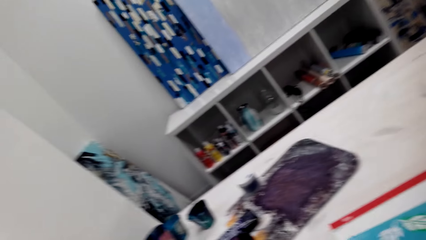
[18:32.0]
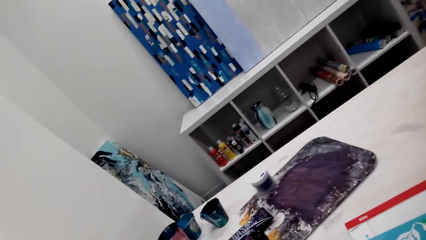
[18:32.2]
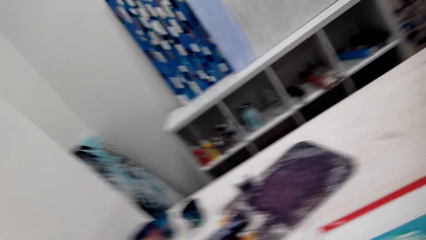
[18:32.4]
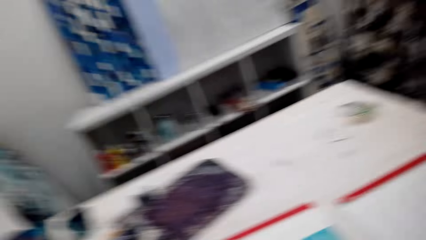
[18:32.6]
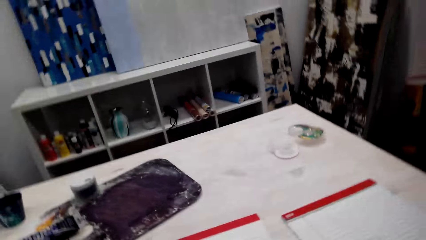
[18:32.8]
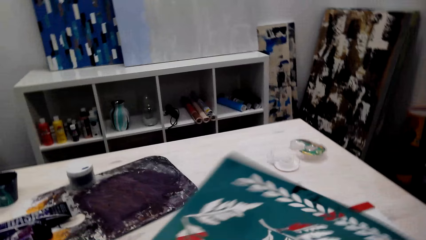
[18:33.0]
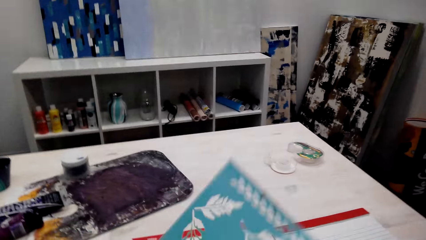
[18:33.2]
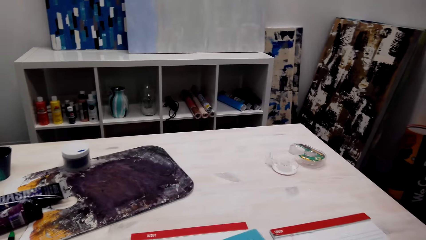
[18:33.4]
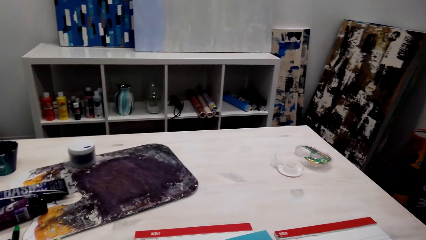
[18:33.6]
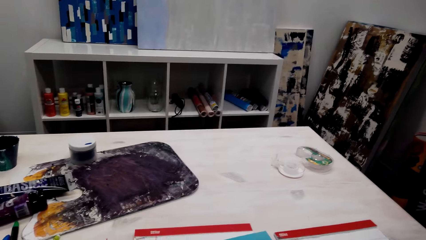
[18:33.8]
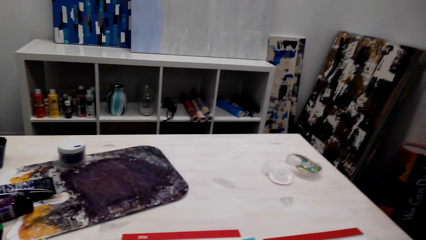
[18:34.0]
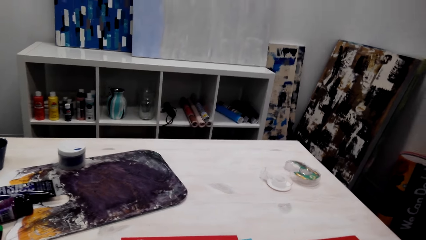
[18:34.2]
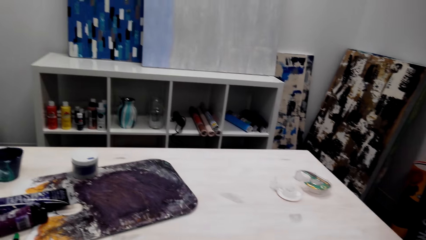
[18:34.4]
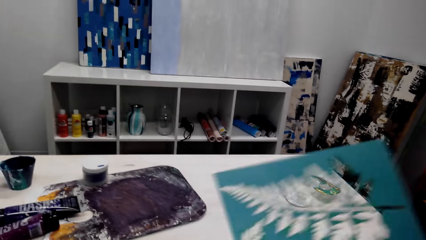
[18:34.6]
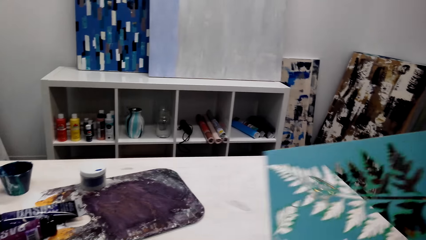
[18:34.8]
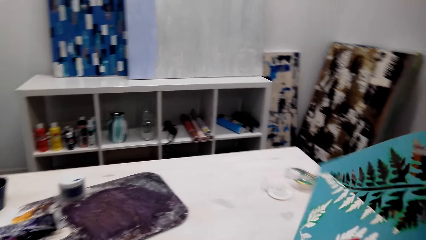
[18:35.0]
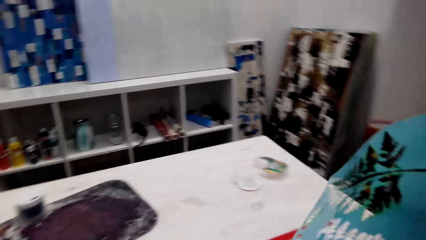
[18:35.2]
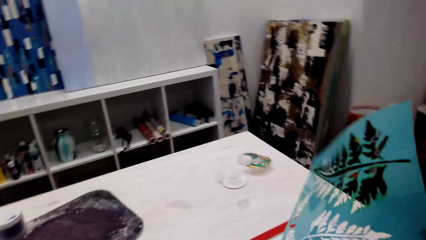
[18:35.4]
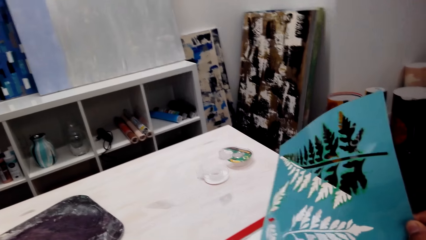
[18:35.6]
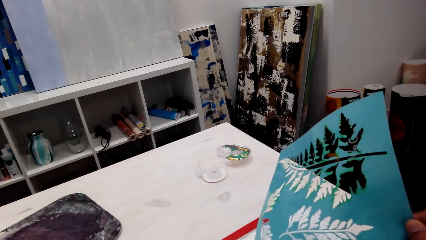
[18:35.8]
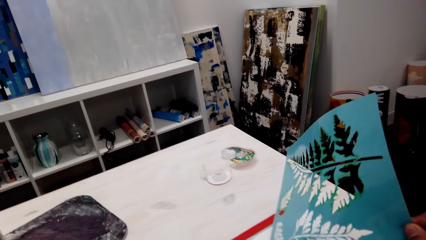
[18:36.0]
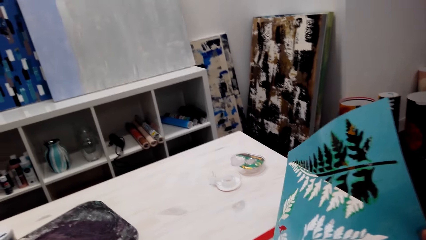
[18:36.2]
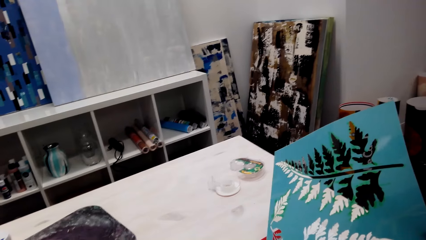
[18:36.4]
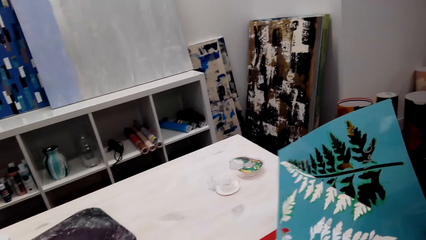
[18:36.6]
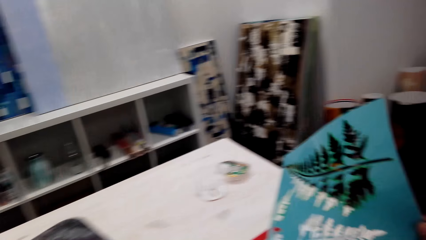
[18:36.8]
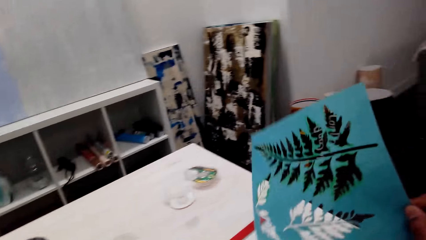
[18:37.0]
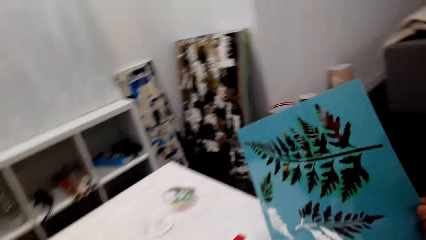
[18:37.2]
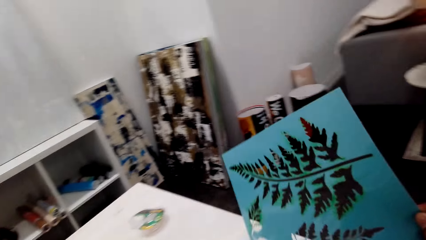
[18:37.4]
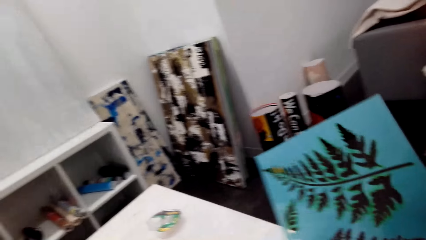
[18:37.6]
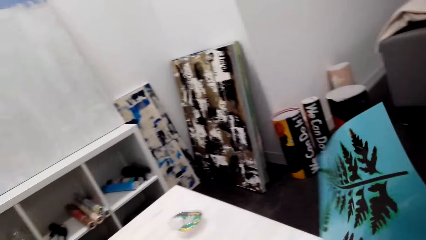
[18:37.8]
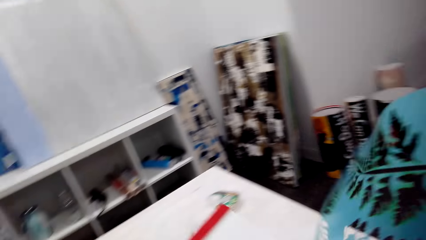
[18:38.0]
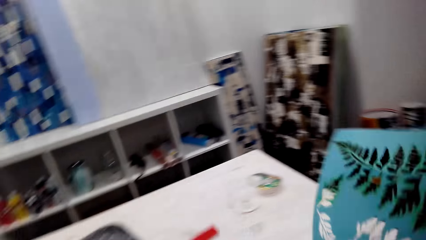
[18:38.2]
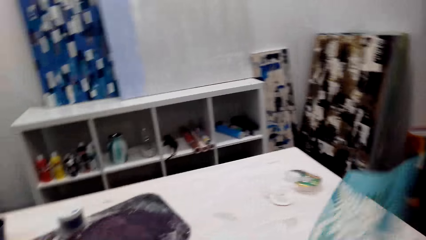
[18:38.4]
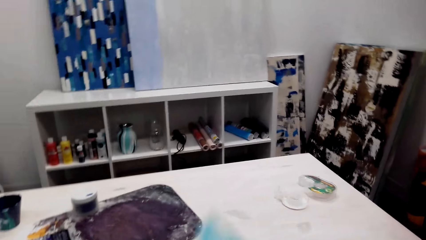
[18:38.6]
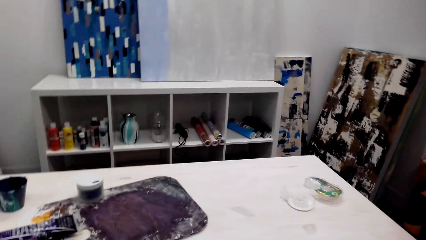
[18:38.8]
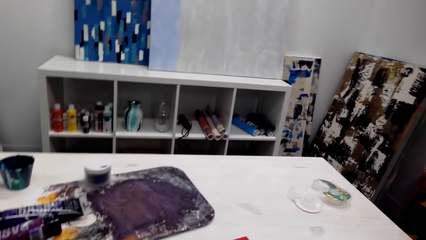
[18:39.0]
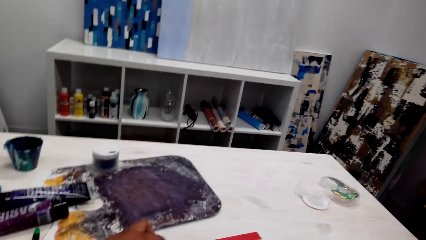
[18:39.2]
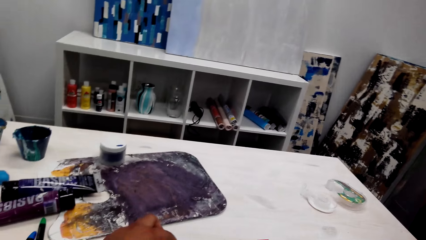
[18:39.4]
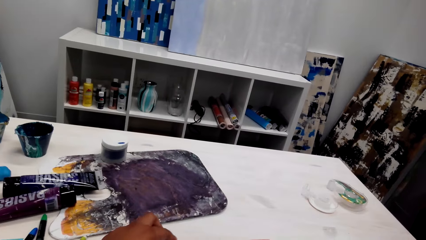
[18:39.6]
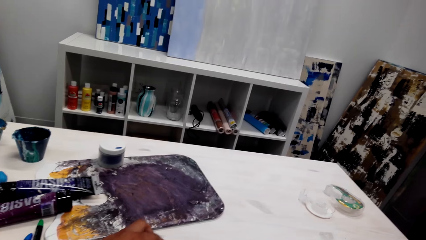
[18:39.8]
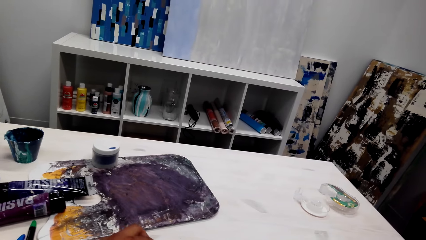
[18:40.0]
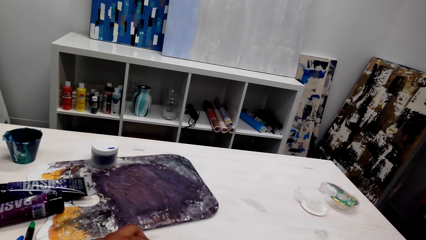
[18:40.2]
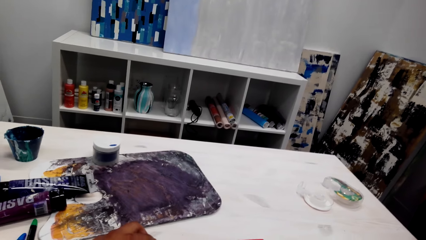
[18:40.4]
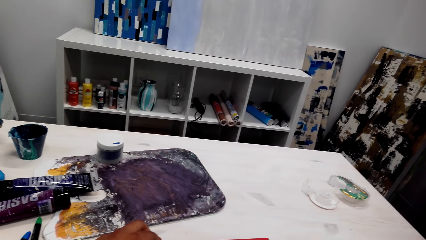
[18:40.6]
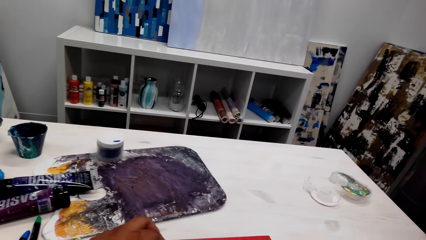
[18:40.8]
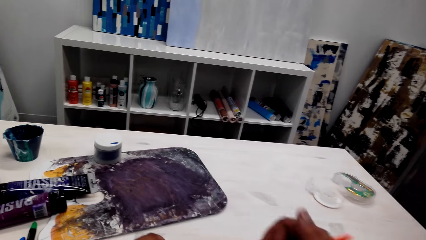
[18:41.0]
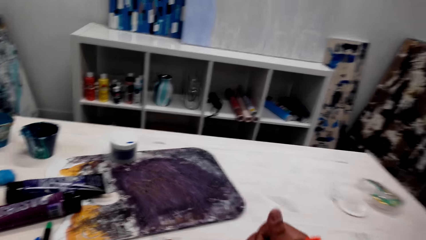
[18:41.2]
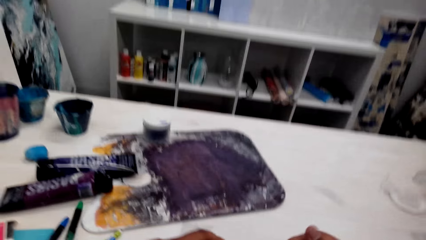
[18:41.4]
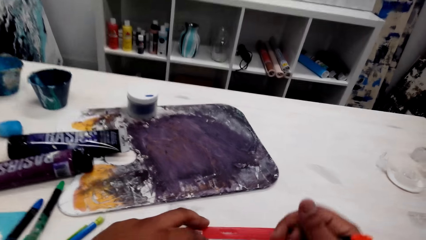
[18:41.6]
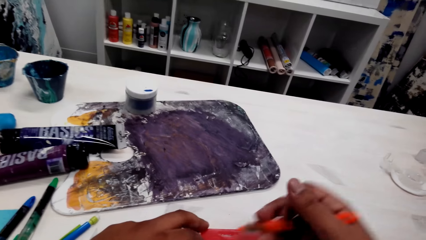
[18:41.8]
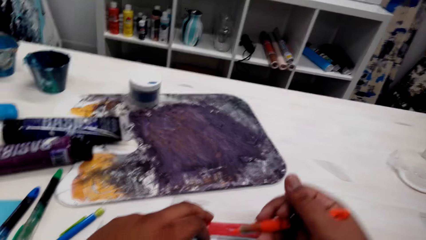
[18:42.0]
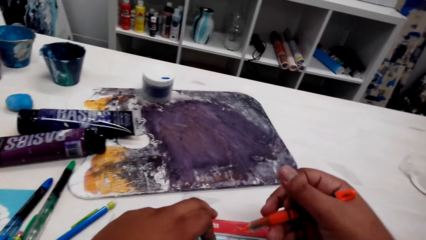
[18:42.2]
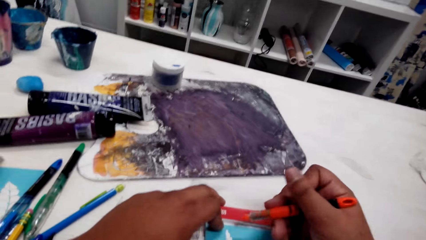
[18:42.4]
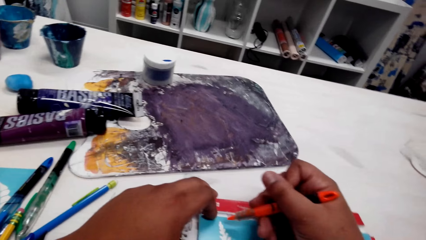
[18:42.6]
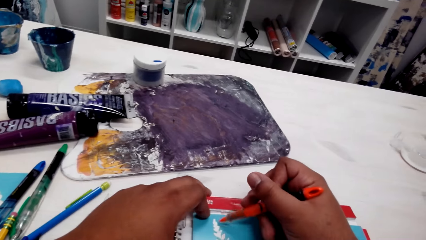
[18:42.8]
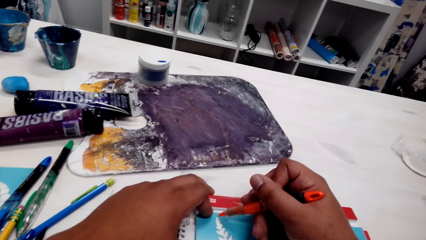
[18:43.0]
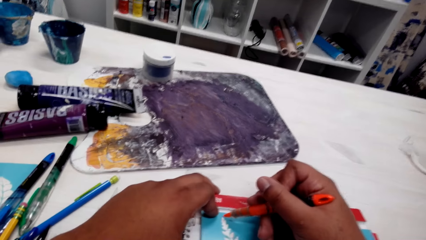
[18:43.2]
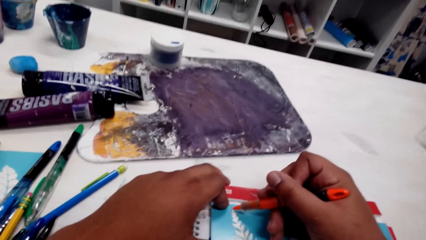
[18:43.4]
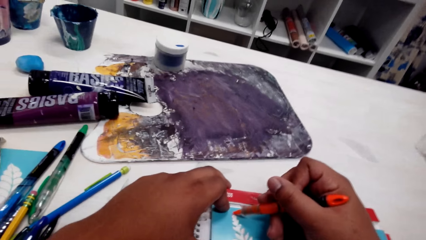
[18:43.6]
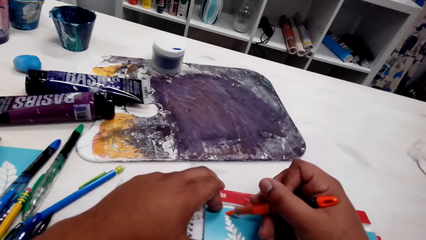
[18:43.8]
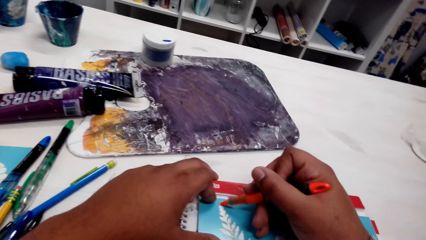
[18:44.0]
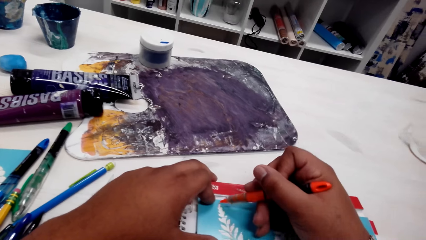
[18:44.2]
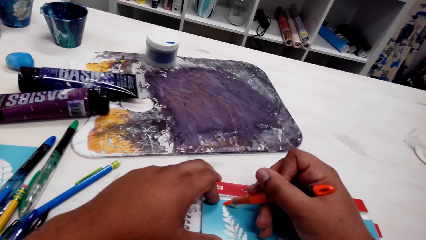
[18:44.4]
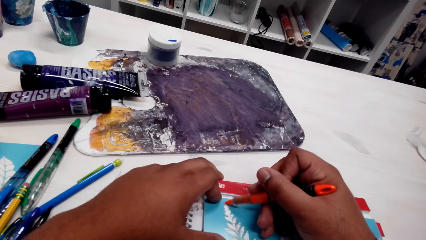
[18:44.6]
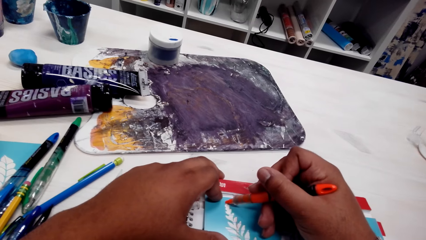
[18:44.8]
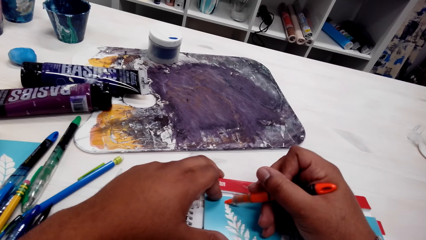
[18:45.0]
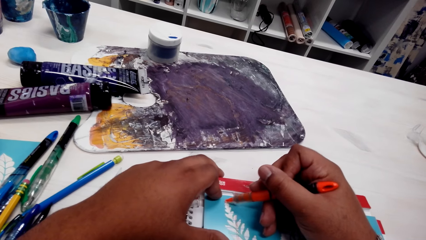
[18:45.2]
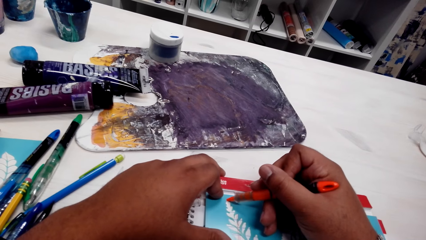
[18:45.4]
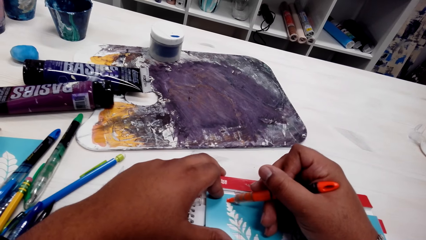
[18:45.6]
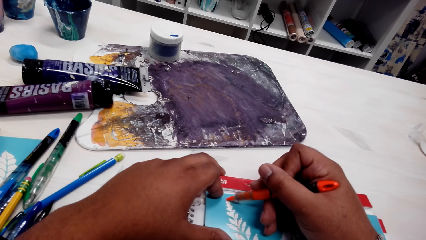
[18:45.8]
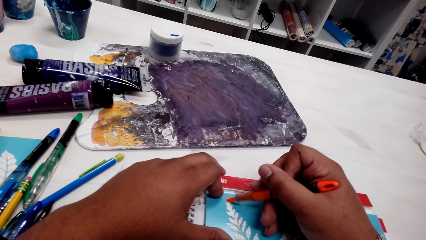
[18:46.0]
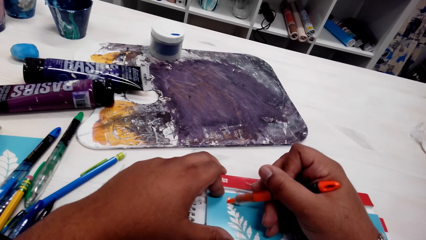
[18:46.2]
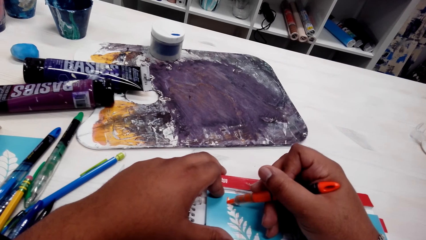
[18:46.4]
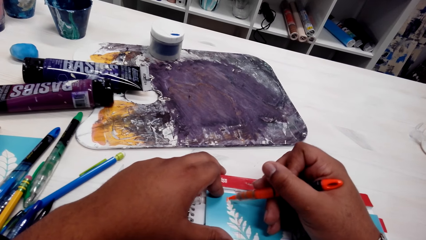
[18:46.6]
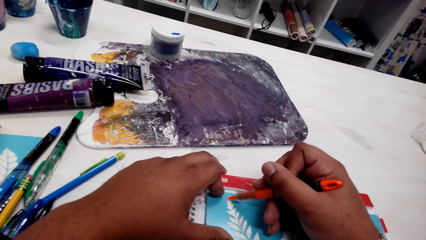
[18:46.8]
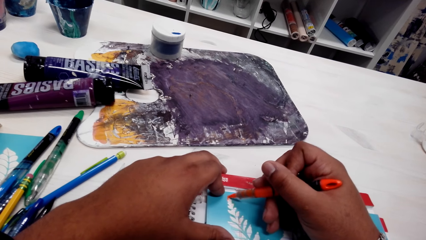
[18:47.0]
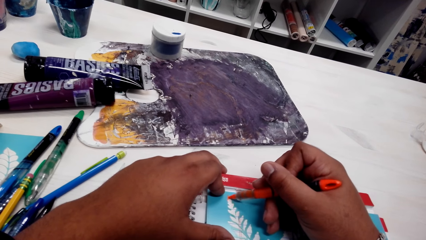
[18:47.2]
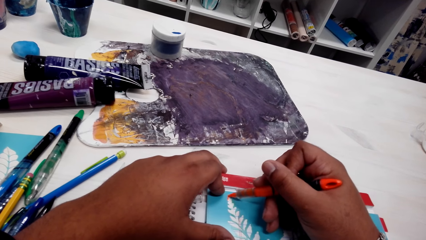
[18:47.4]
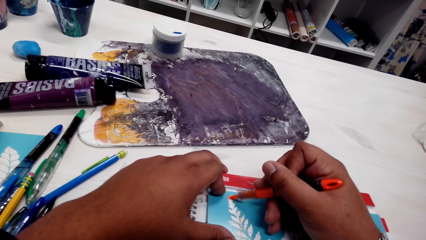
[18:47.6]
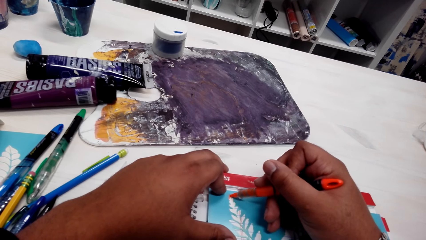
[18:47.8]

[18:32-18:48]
The camera wearer holds the paper with their hand. They put the tracing paper on the table. They draw a pattern with a pen.
